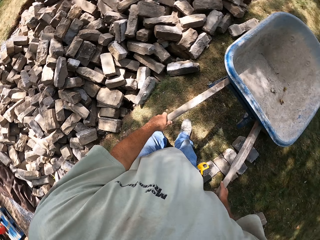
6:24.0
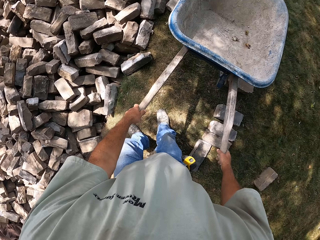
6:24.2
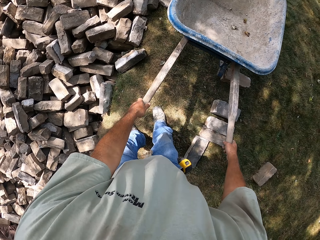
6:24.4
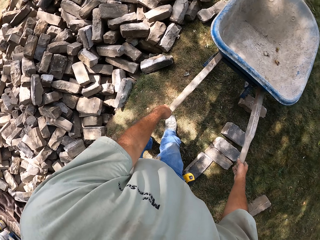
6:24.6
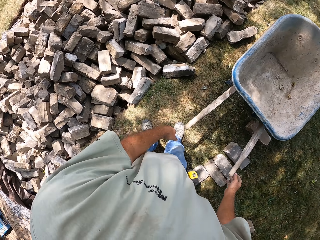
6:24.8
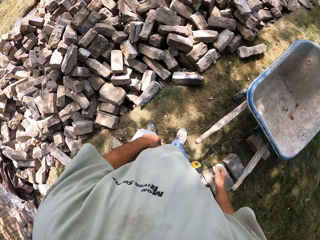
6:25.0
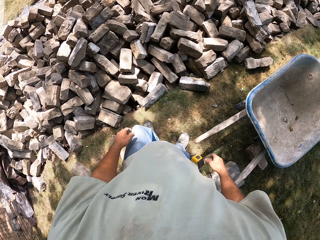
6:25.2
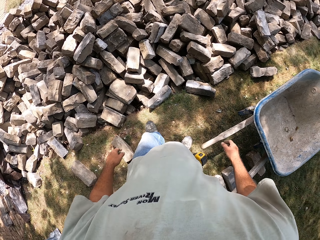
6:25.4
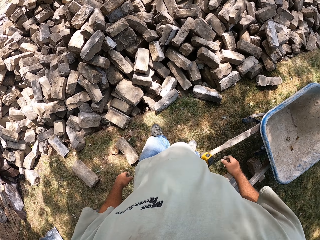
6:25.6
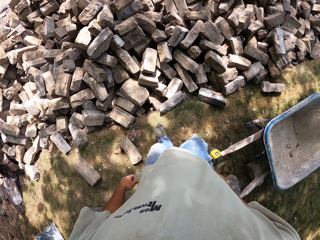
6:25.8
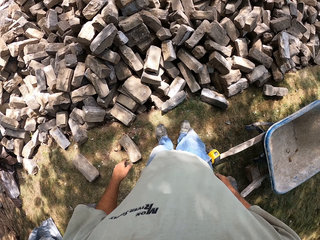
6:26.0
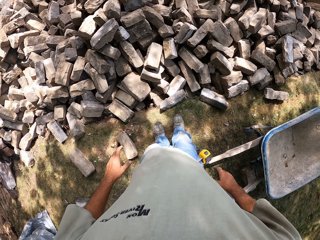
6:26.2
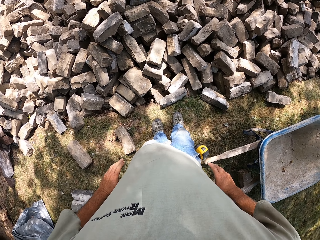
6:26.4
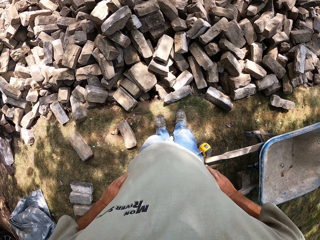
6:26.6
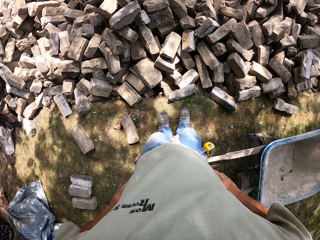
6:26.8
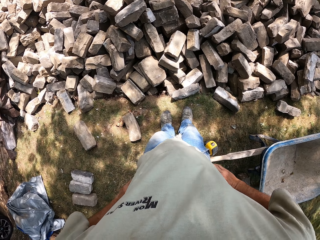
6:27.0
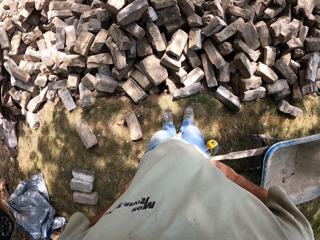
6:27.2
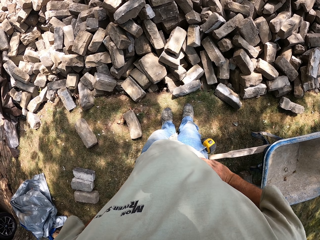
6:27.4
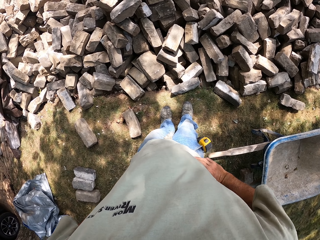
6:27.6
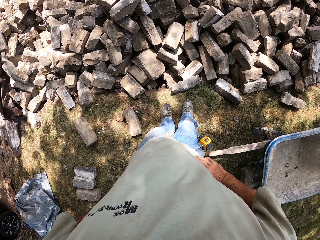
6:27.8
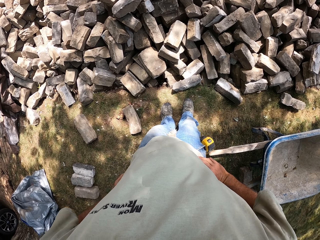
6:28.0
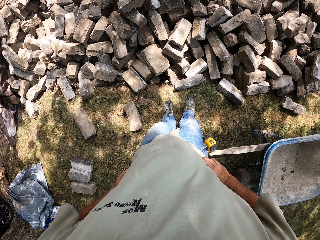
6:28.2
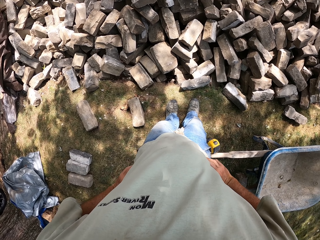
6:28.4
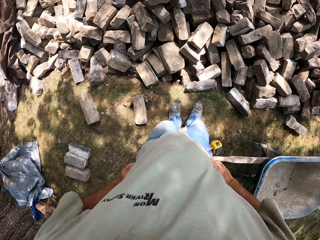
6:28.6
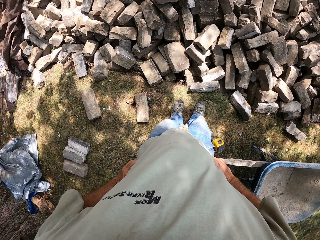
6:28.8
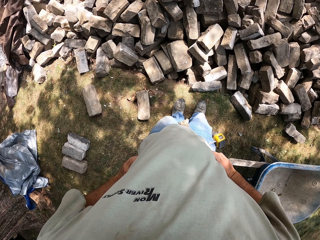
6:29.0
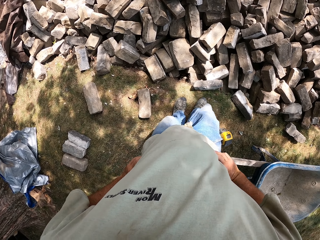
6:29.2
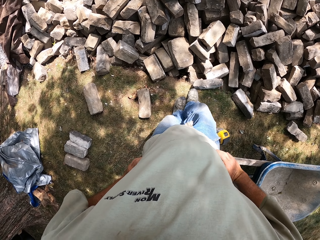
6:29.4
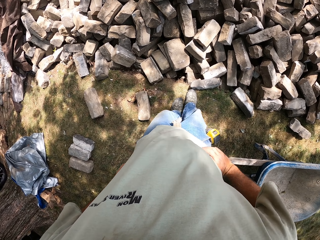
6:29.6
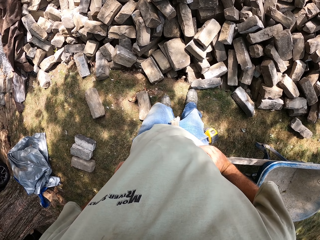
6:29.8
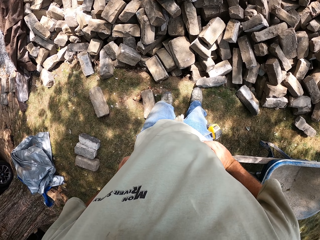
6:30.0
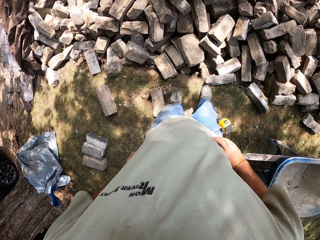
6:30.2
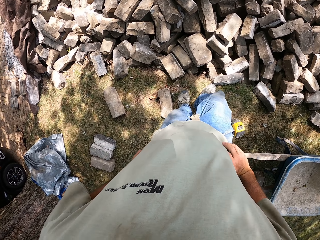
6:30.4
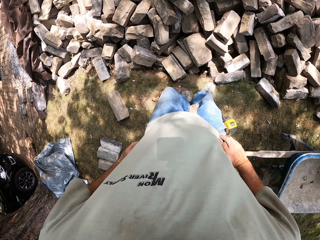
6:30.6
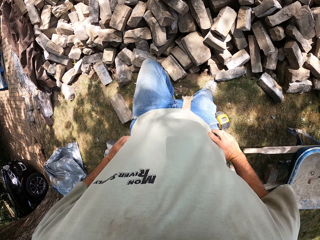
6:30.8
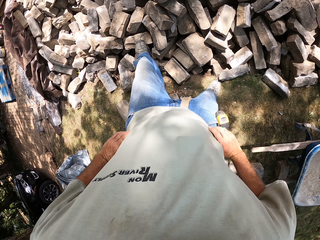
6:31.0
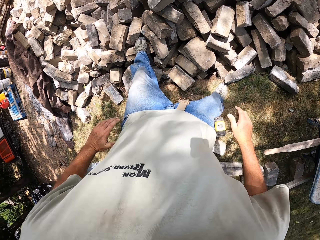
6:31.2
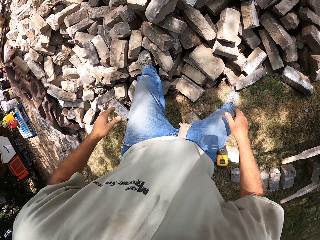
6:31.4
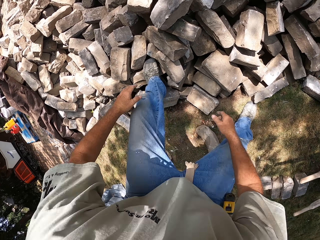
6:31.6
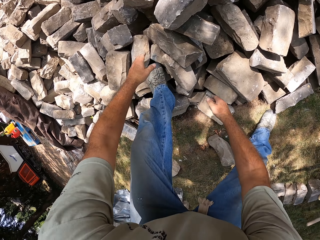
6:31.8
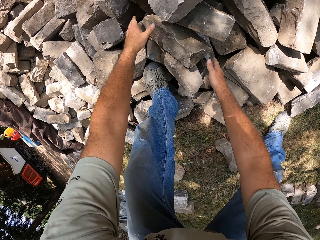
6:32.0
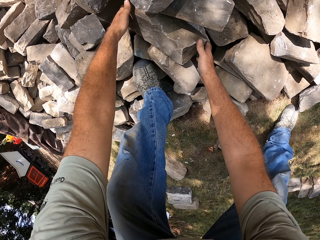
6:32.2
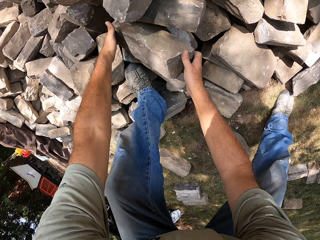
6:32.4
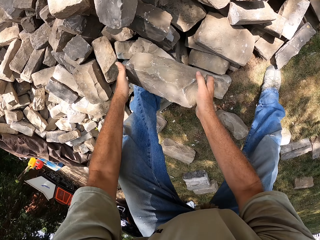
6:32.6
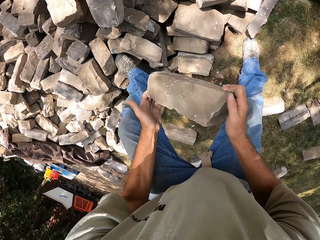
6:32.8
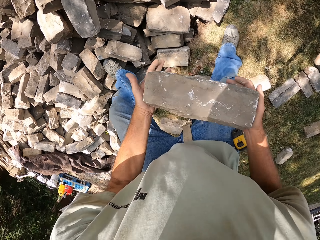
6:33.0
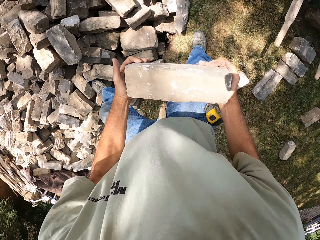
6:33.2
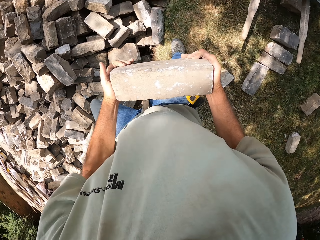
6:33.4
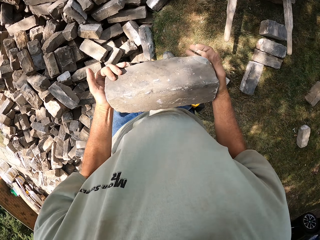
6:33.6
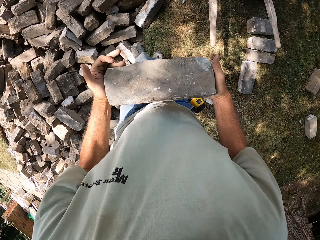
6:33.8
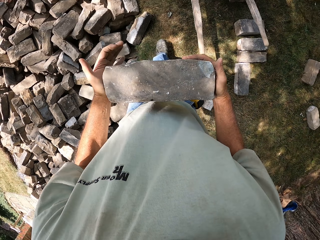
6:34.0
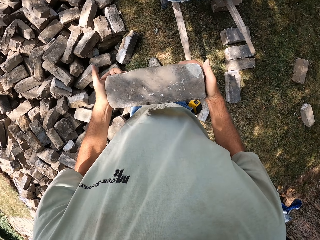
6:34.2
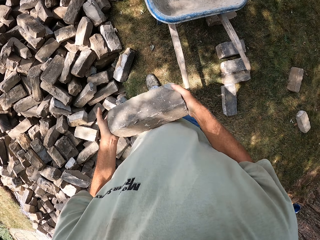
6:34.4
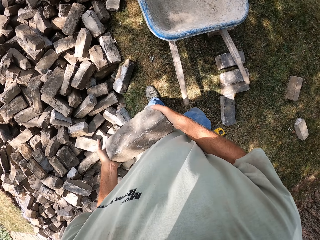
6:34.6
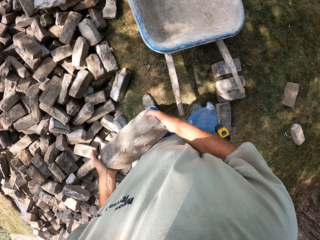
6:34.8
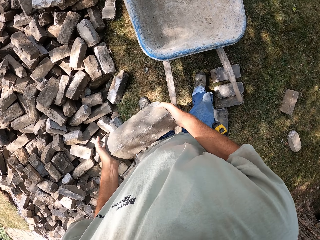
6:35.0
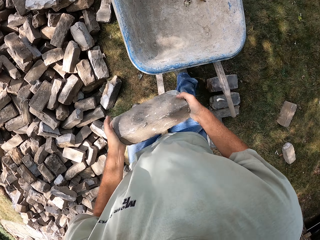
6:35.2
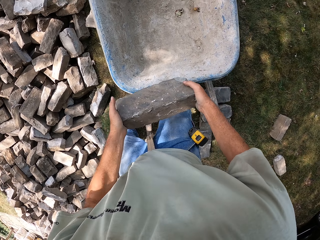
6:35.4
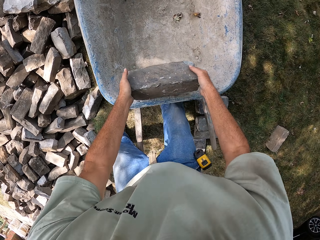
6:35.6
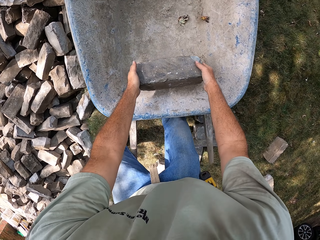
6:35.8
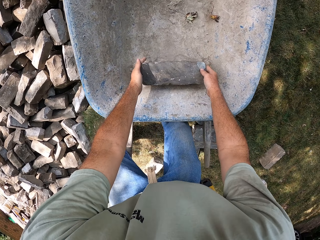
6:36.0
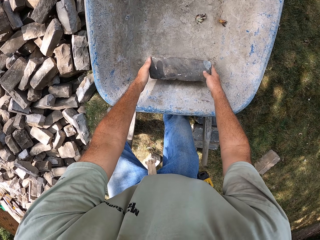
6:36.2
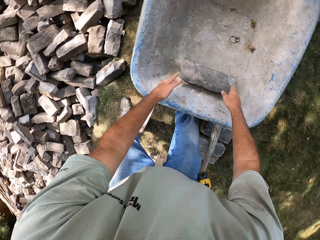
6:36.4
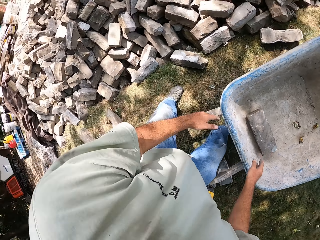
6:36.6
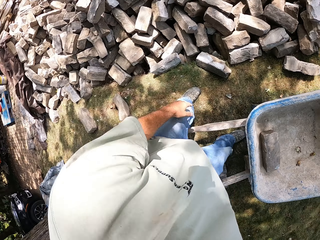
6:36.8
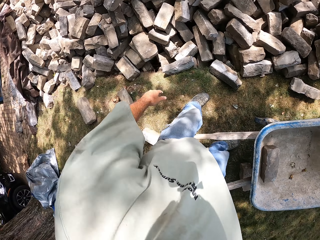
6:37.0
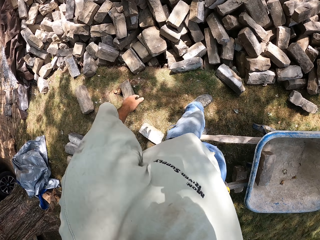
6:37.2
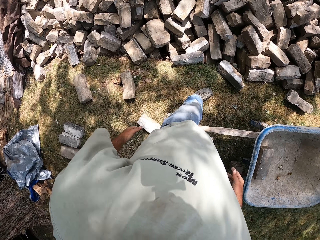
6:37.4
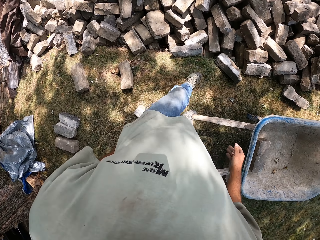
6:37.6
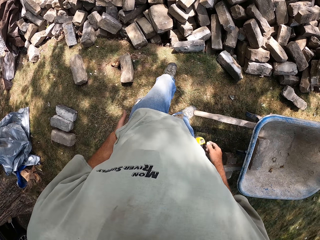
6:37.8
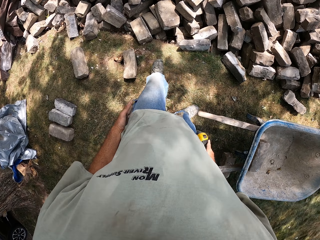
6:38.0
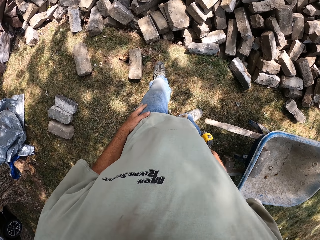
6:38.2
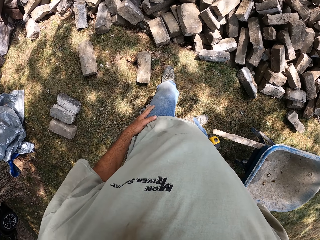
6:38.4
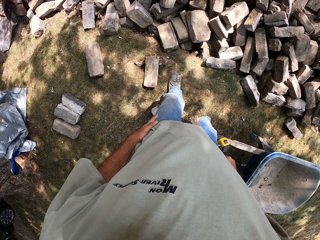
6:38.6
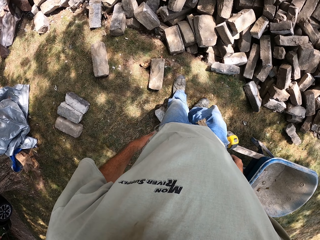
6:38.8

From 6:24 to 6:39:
The camera wearer places a wheelbarrow on the ground. He stands on the compound. He holds his waist and looks around. He steps on the blocks and bends towards the blocks. He picks up a block or stone with both hands, lifts the stone and carries the stone. He walks towards the wheelbarrow. He places the block in the wheelbarrow.

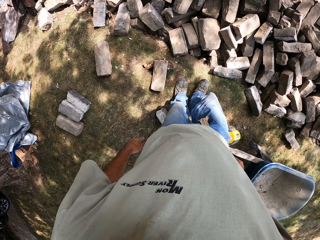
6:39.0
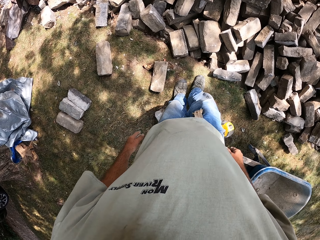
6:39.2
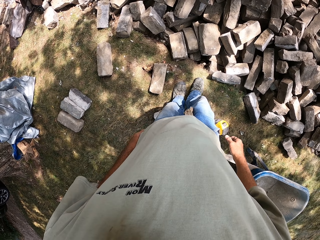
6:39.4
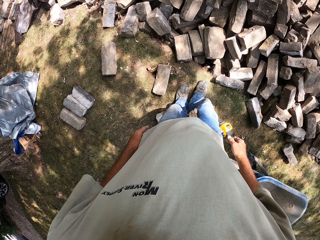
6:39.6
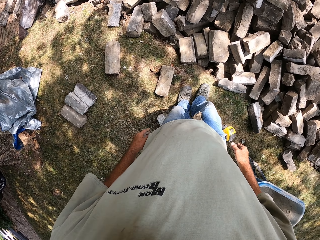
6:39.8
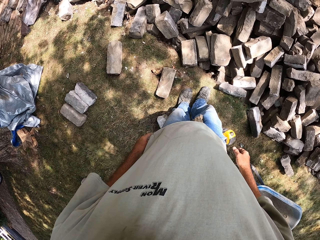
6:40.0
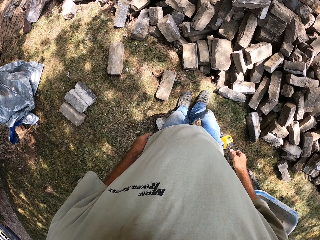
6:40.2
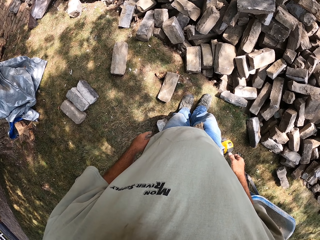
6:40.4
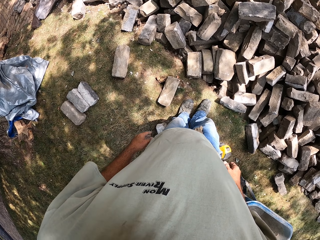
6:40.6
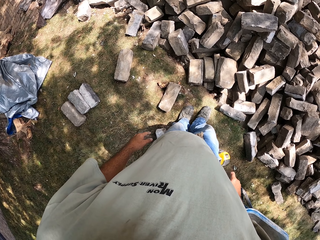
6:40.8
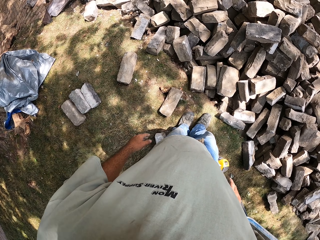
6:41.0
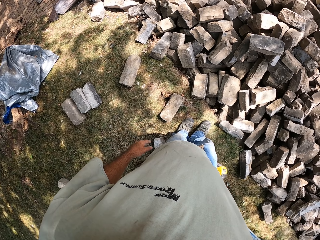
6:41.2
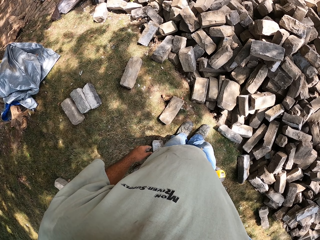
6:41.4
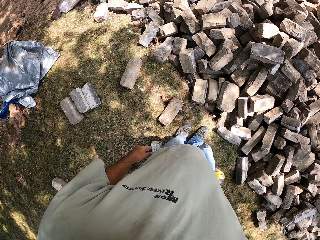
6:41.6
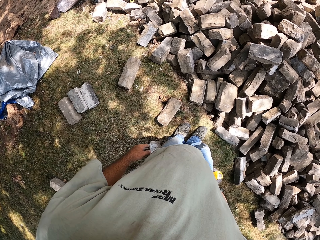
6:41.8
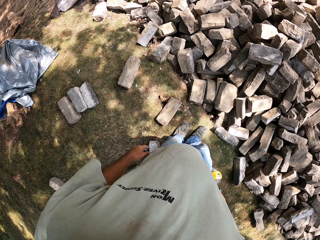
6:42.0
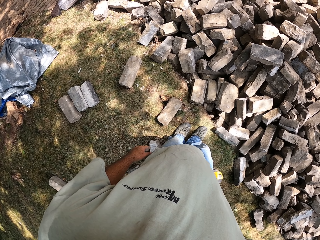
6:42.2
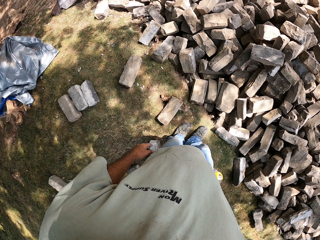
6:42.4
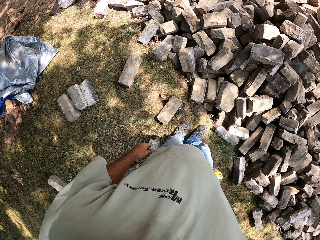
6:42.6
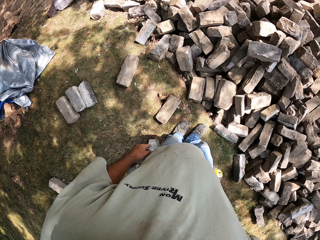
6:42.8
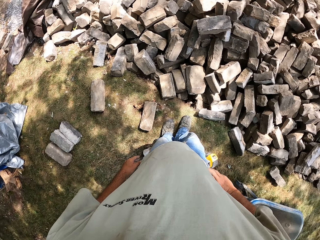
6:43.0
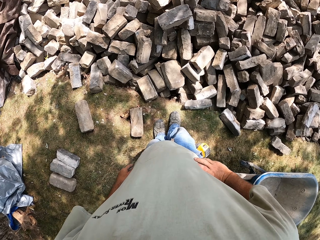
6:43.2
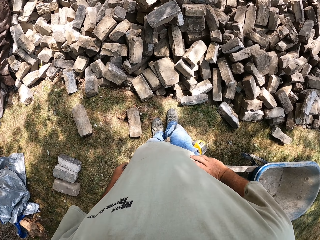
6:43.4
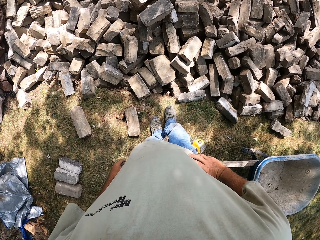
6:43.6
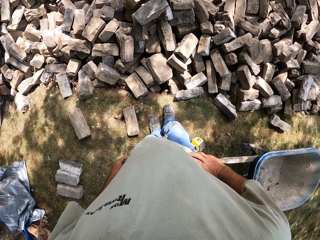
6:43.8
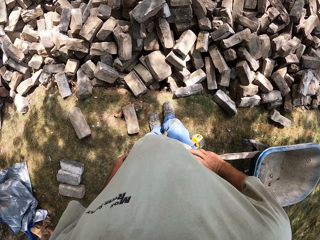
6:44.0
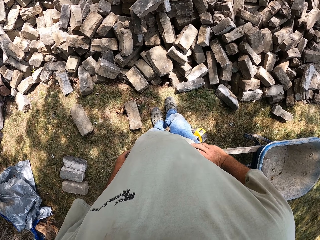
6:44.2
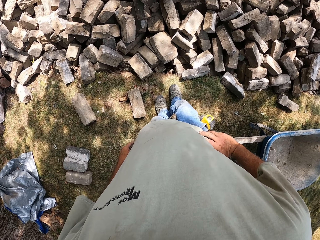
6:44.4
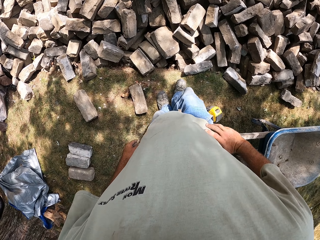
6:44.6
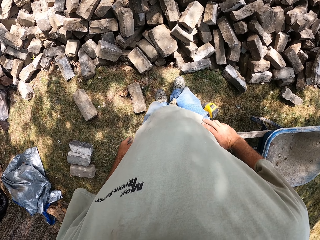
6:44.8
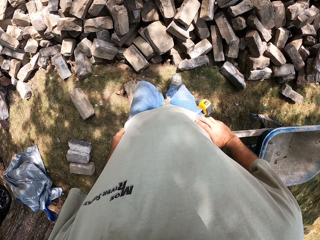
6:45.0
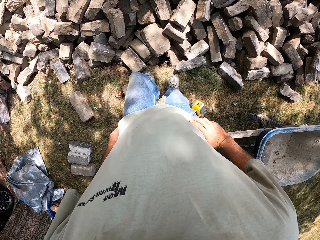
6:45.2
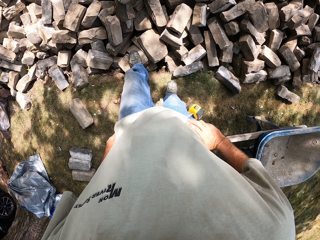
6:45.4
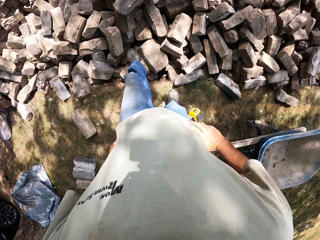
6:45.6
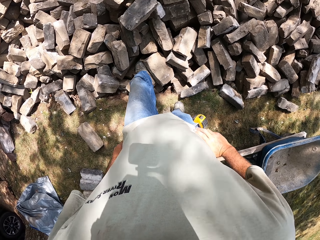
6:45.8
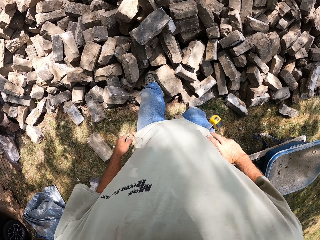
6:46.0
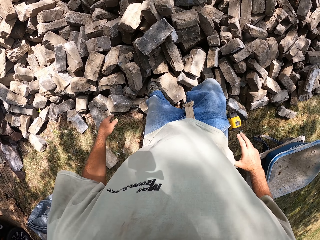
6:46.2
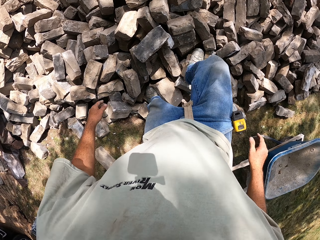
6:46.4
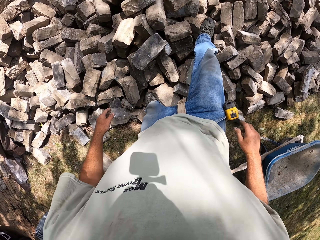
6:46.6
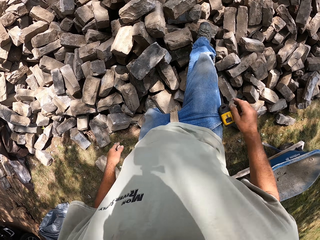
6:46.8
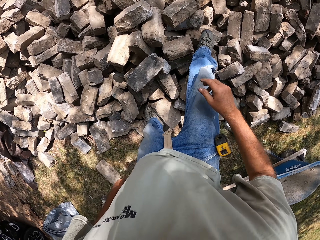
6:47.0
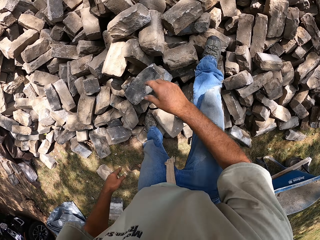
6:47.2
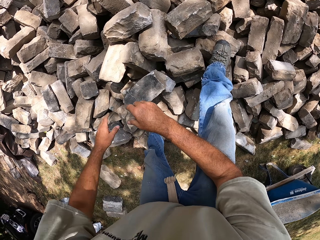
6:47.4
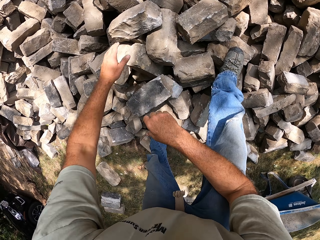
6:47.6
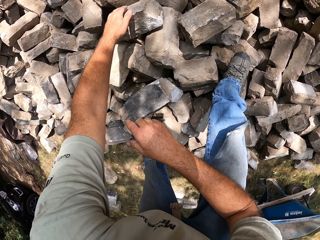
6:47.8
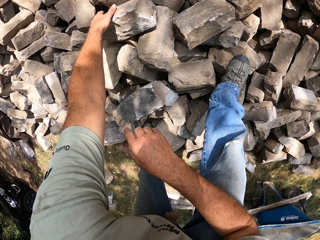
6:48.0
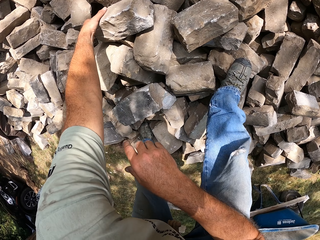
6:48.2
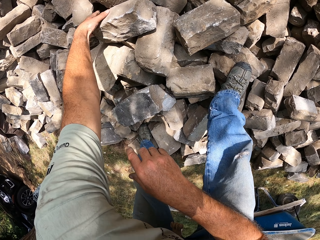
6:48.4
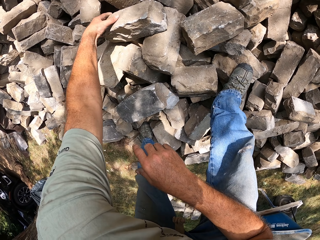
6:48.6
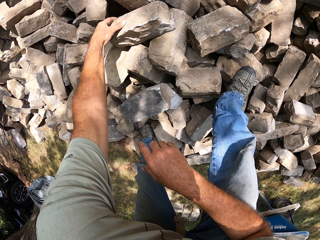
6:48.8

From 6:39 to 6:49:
The camera wearer looks around. They stand on the compound. They step on the blocks, walk towards the stones and bend towards the stones.
